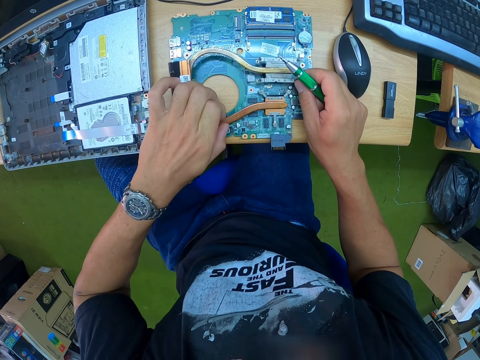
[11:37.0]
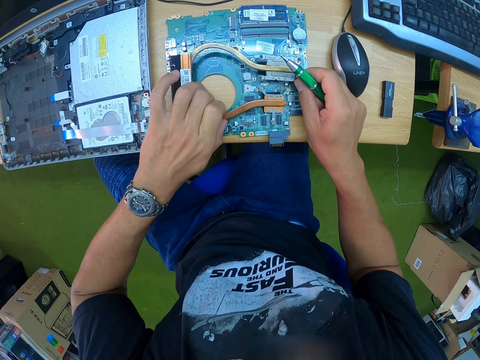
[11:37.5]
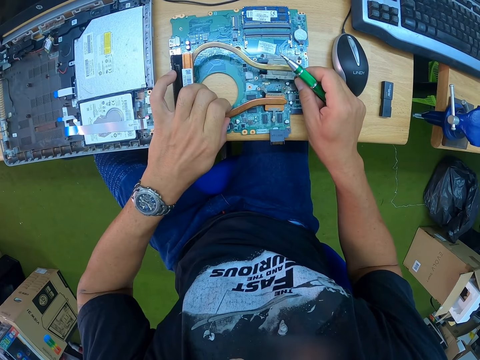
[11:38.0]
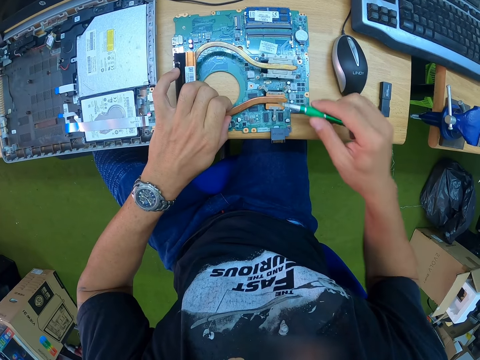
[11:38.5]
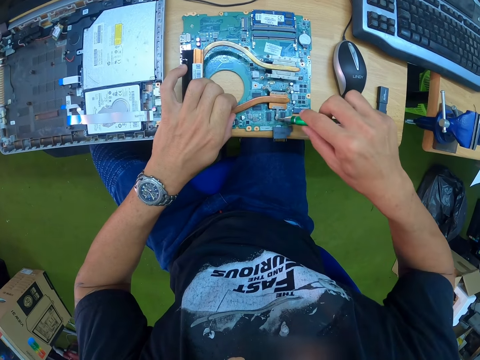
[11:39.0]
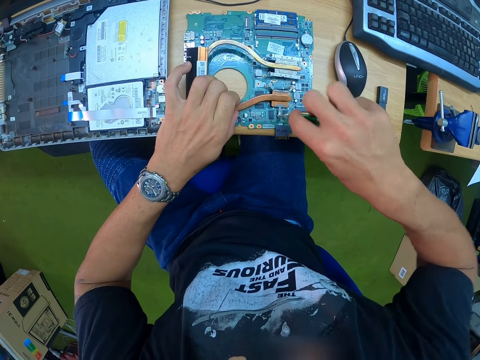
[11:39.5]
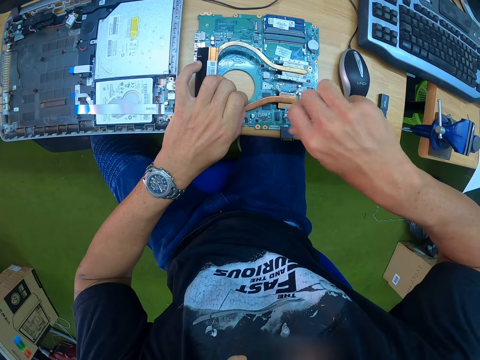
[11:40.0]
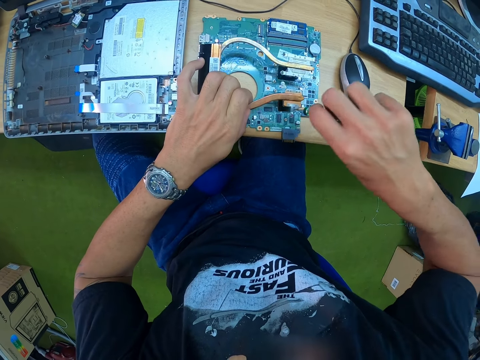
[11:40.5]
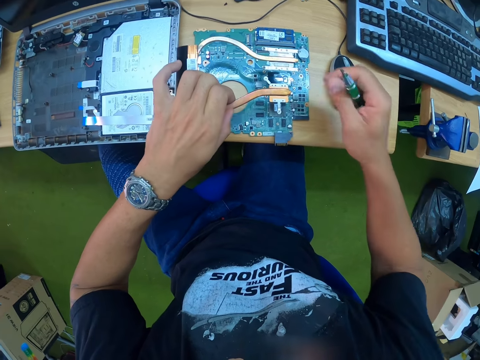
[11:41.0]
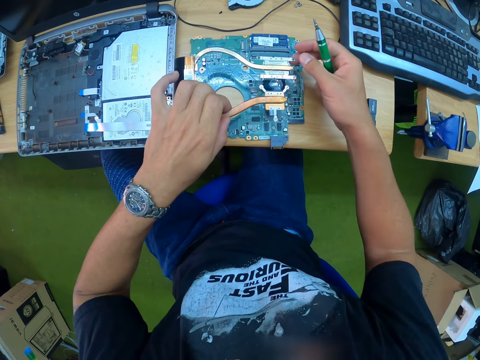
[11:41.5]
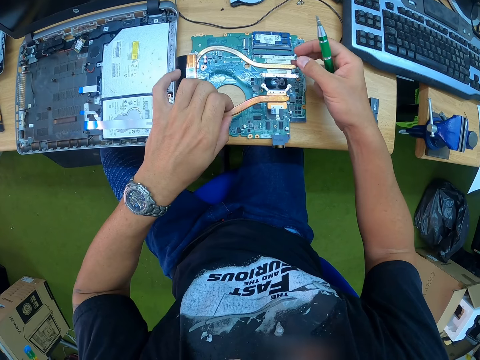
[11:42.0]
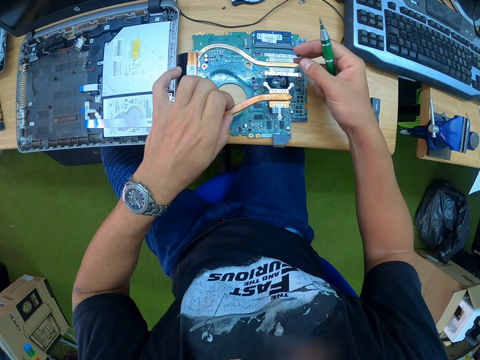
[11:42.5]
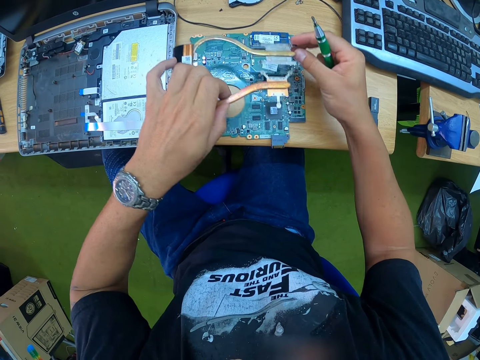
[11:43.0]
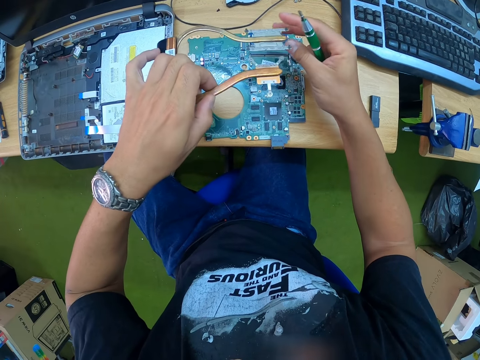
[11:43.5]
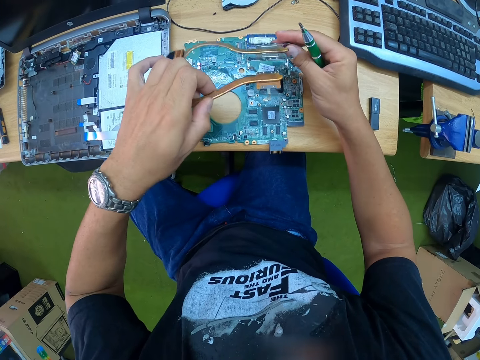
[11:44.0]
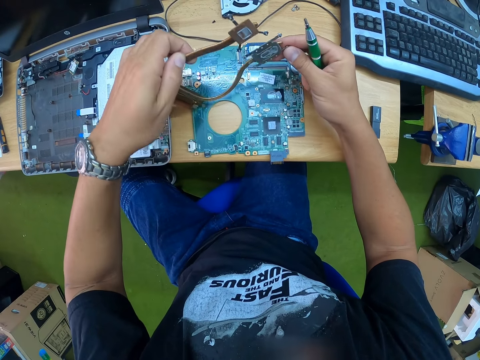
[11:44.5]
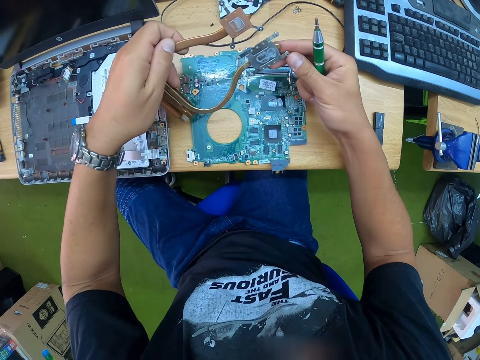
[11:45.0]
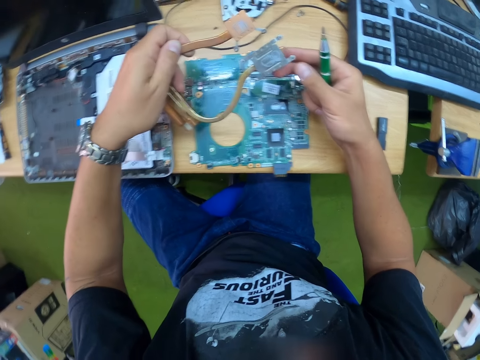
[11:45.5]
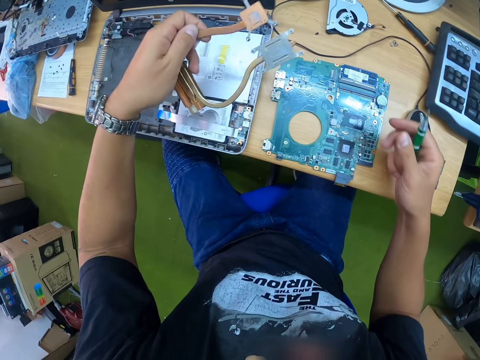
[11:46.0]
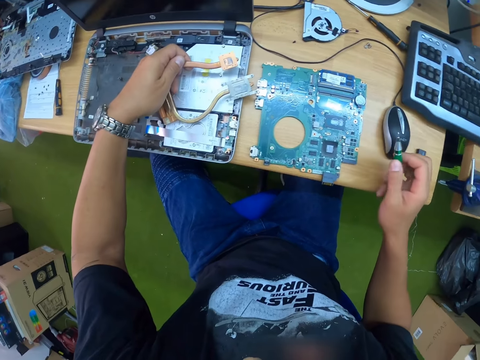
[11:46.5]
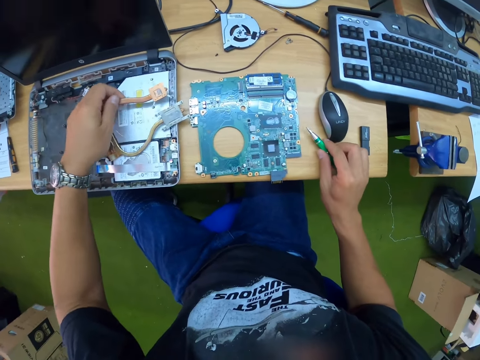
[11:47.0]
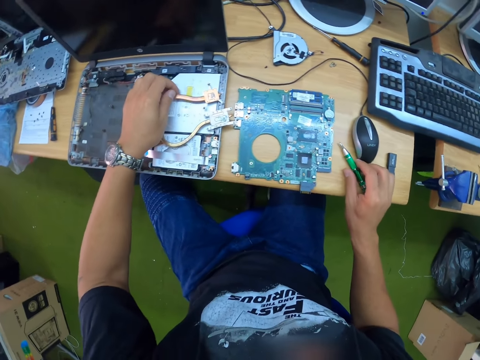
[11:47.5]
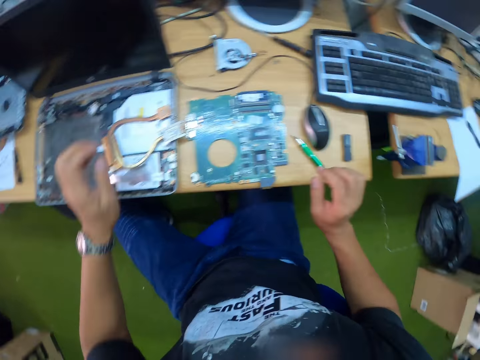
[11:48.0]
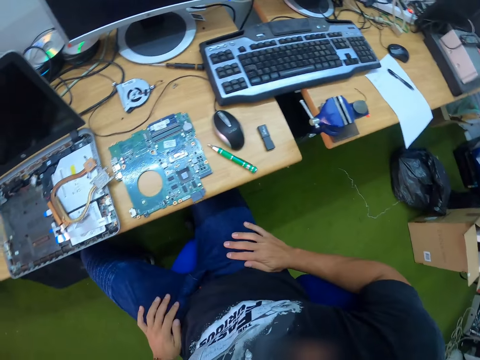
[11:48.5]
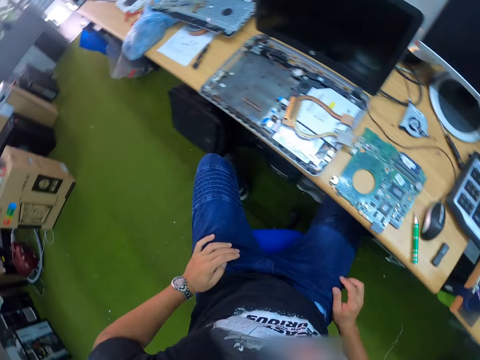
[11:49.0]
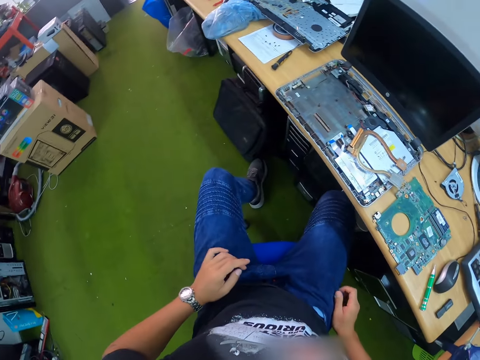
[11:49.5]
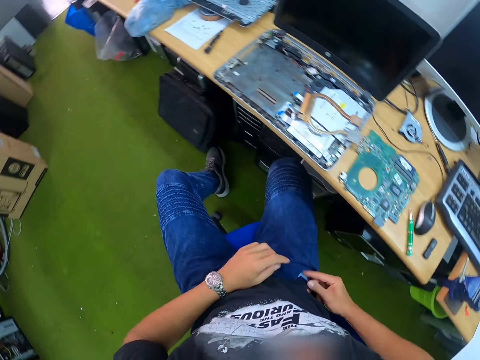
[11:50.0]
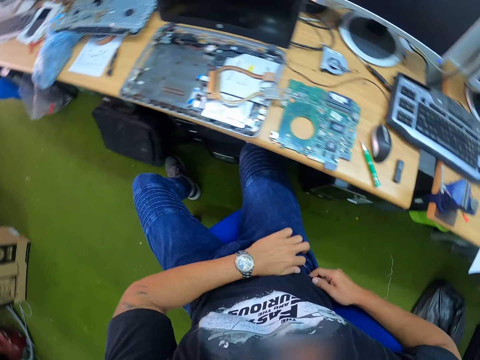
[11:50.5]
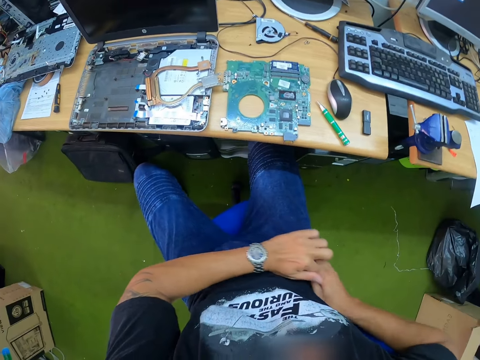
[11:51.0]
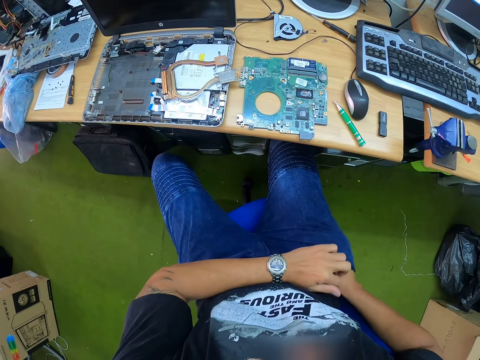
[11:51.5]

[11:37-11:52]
The camera wearer unscrews a screw from the motherboard with the screwdriver in his right hand. He removes the screw. He examines the heatsink with both hands. He holds something. He drops the heatsink on the laptop with his left hand. He drops the screwdriver on the table with his right hand. He holds the trouser. He picks a tissue paper from the pocket of his trouser with his right hand. He checks the pocket.

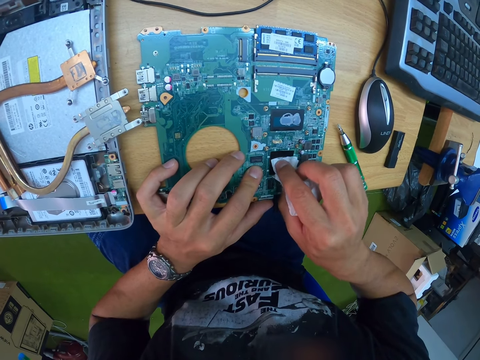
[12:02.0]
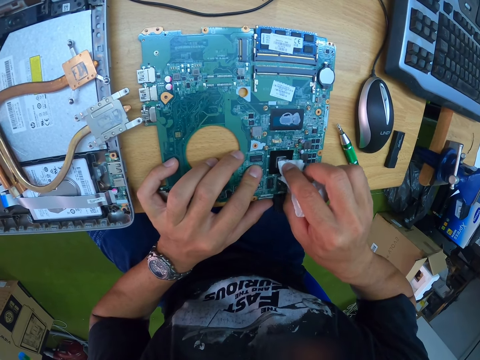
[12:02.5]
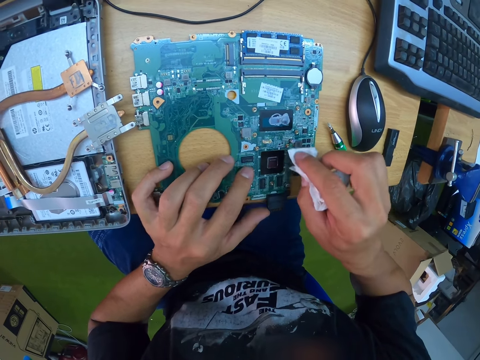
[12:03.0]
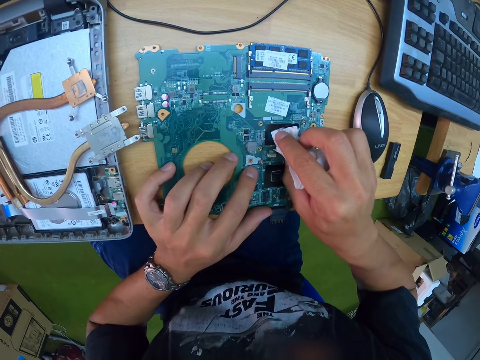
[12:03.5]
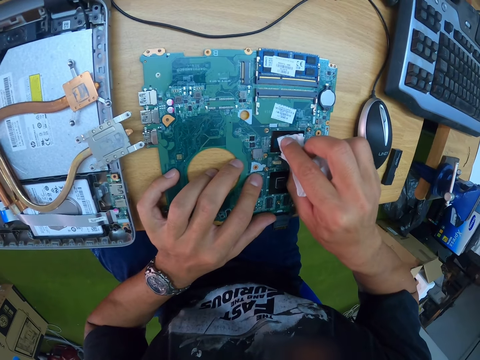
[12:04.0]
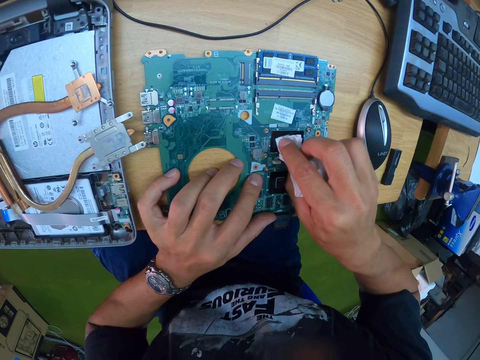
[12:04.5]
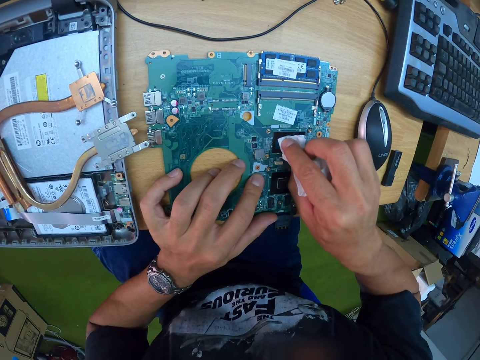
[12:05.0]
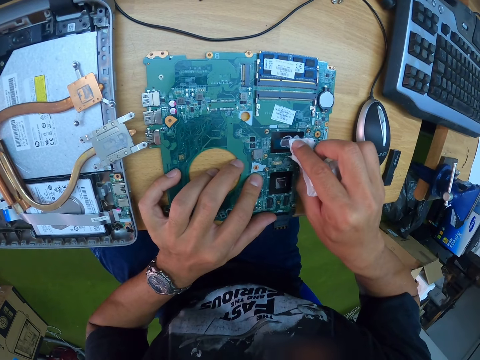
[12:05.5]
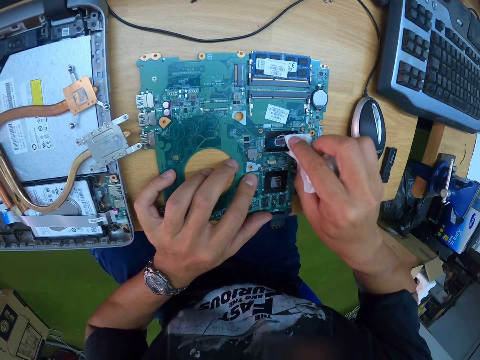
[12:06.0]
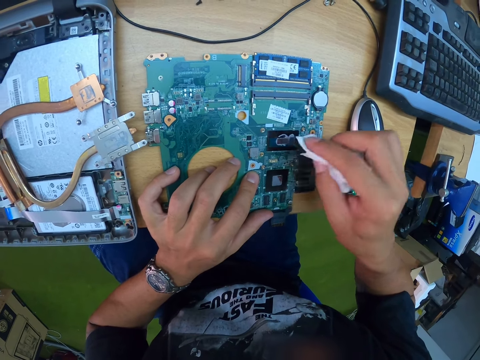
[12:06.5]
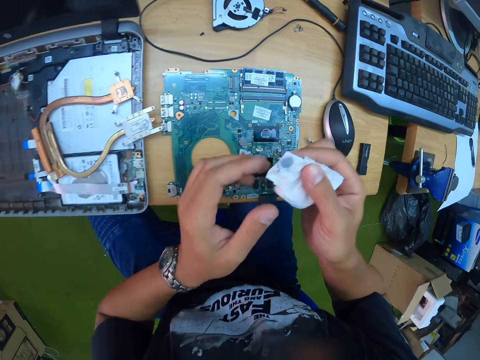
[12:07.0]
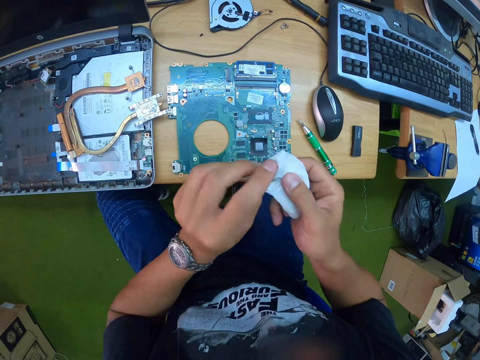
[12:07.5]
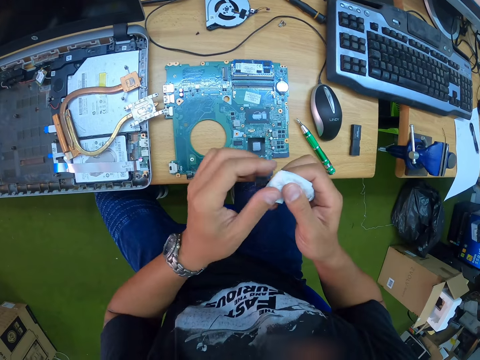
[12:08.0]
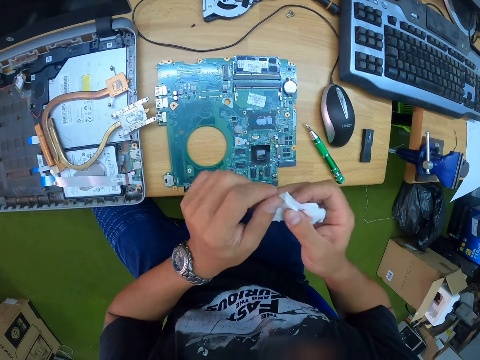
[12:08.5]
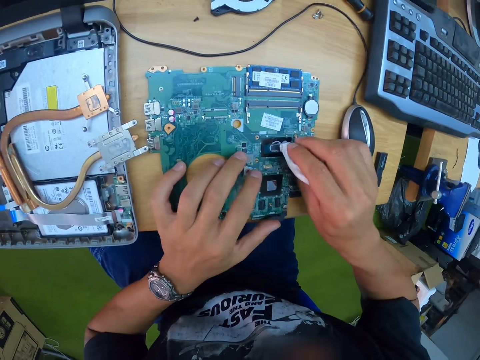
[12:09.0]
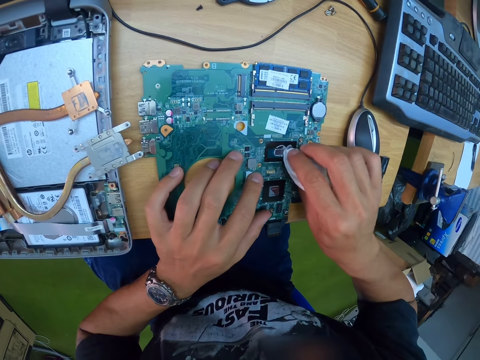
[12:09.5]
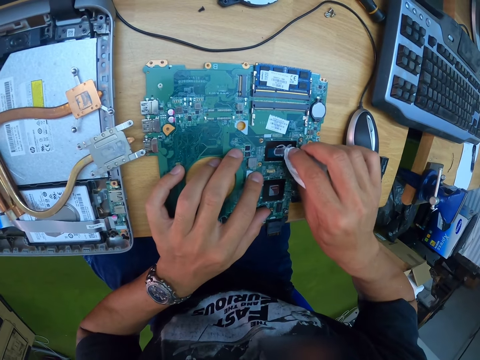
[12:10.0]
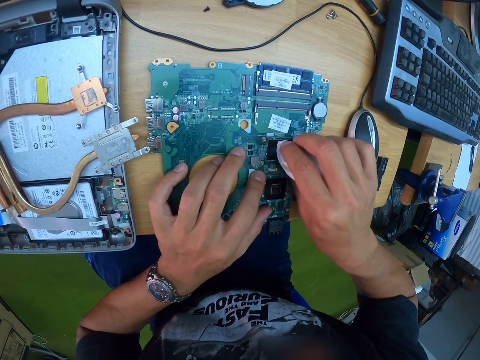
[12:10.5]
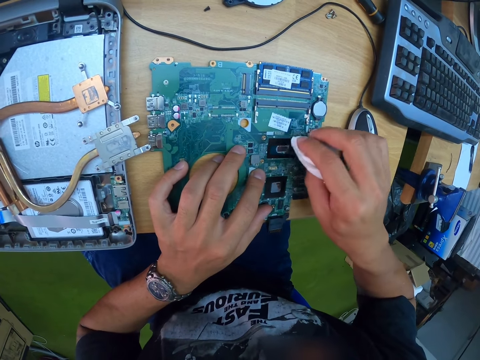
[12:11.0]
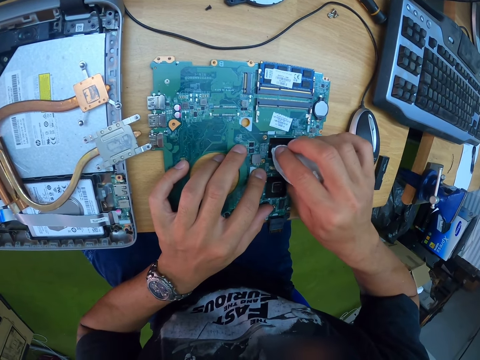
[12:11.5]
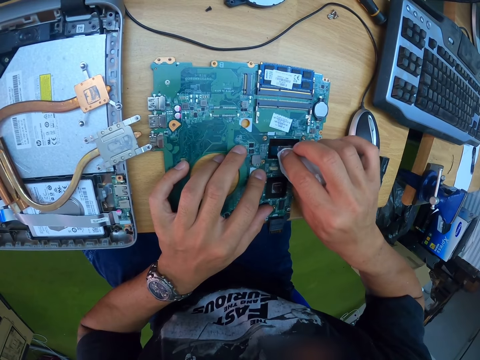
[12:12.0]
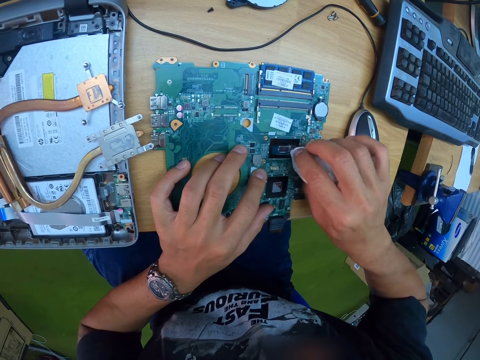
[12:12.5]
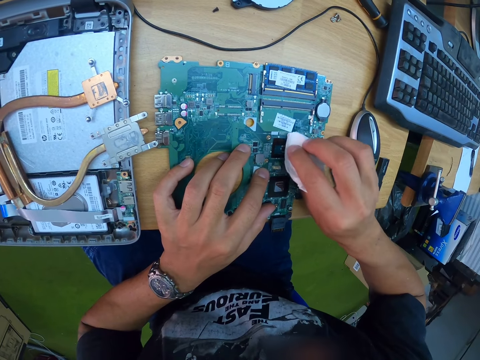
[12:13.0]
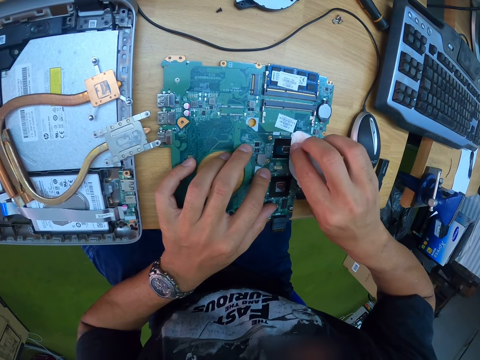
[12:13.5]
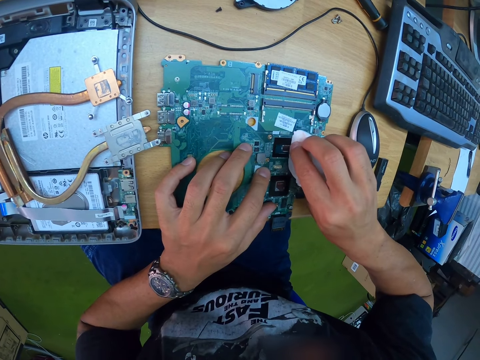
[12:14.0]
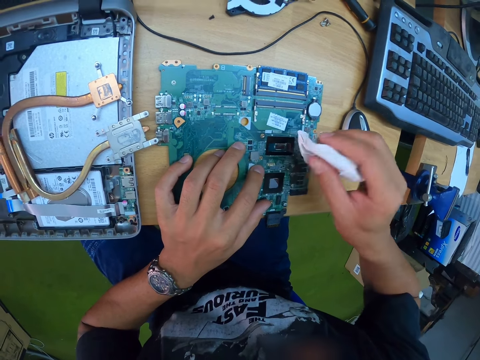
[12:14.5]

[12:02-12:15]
The camera wearer cleans the motherboard with the tissue in his right hand. He folds the tissue paper with both hands. He cleans the motherboard with the tissue in his right hand.
